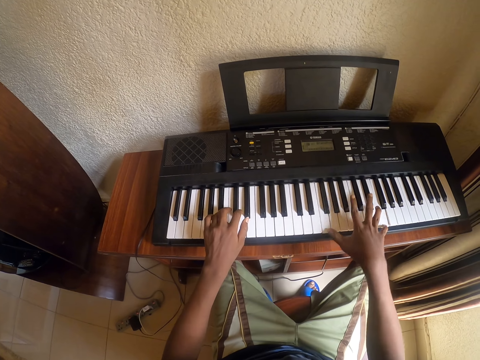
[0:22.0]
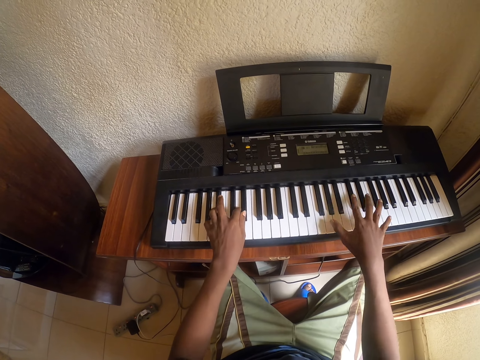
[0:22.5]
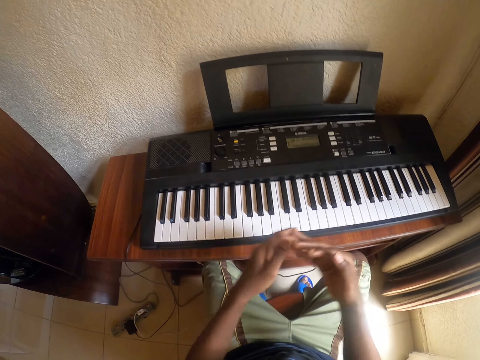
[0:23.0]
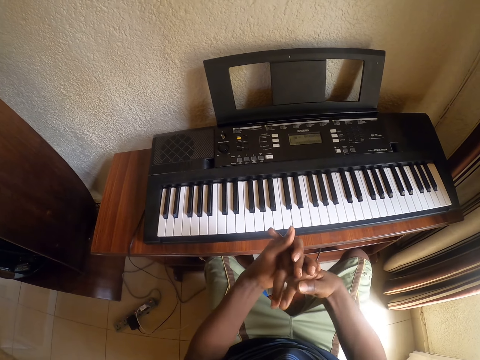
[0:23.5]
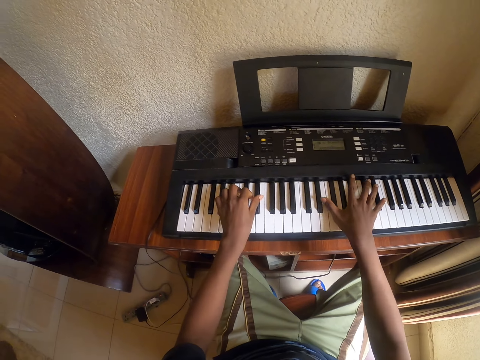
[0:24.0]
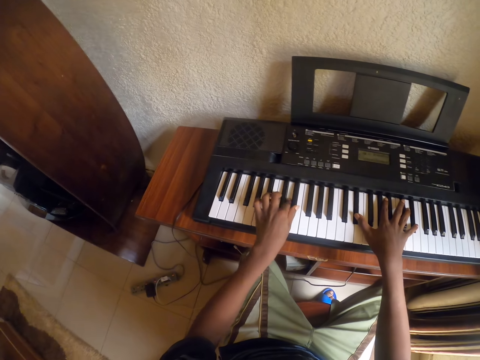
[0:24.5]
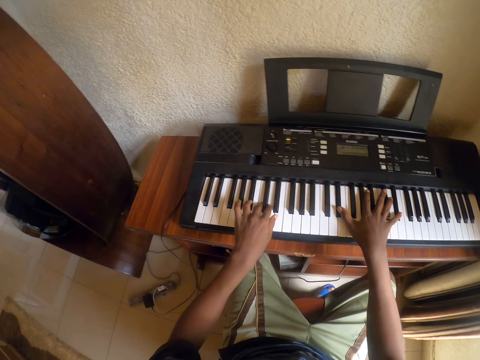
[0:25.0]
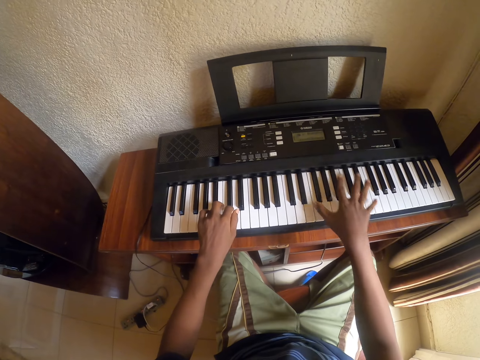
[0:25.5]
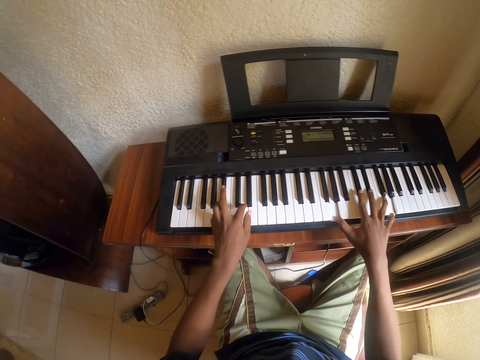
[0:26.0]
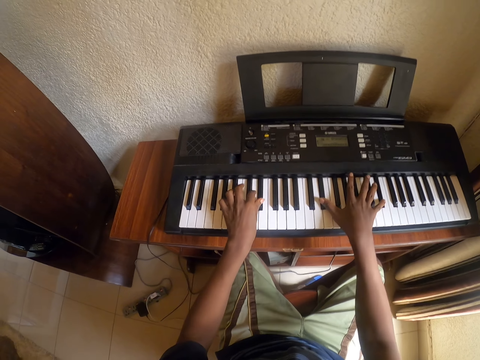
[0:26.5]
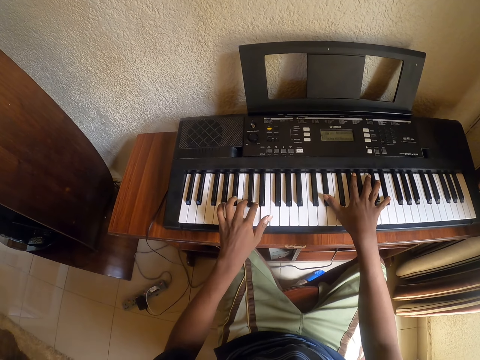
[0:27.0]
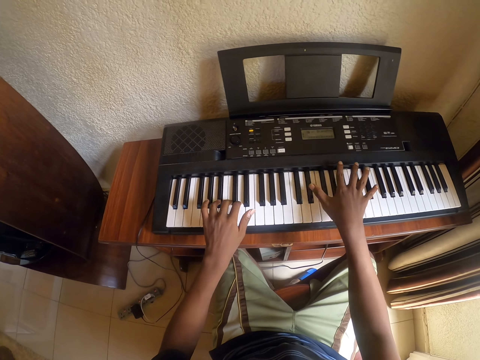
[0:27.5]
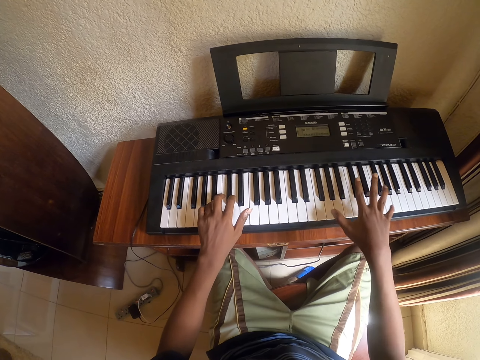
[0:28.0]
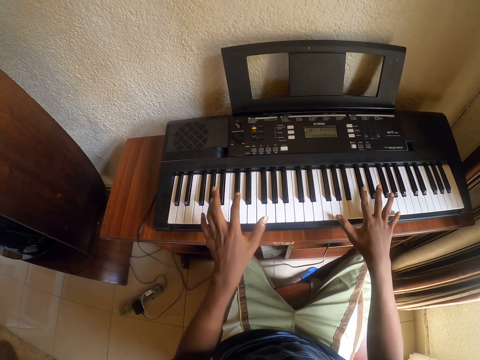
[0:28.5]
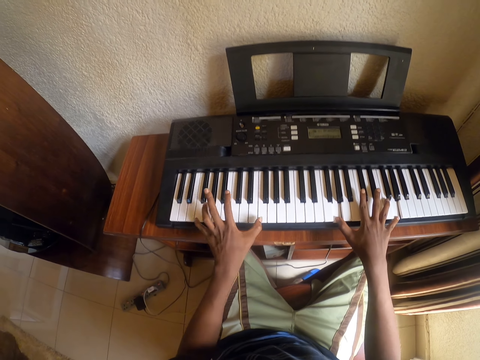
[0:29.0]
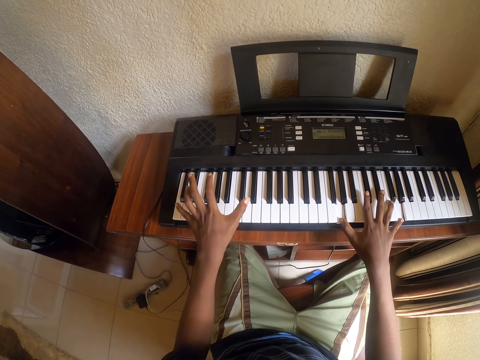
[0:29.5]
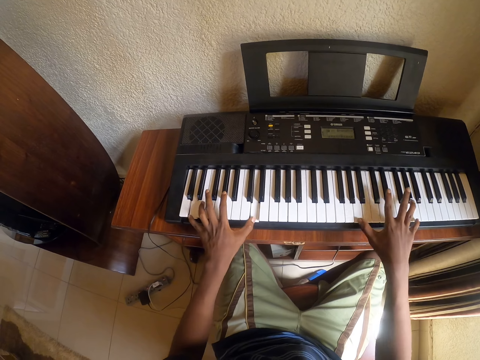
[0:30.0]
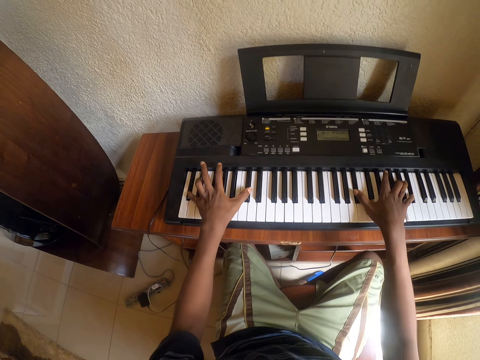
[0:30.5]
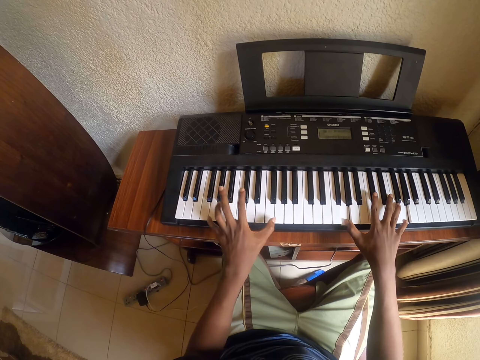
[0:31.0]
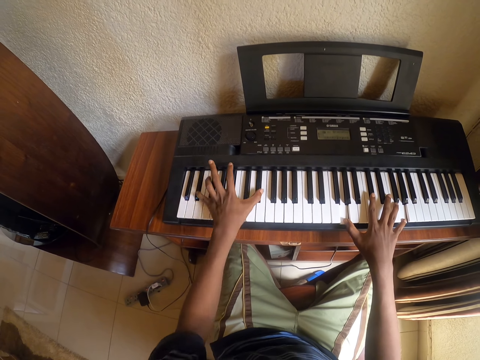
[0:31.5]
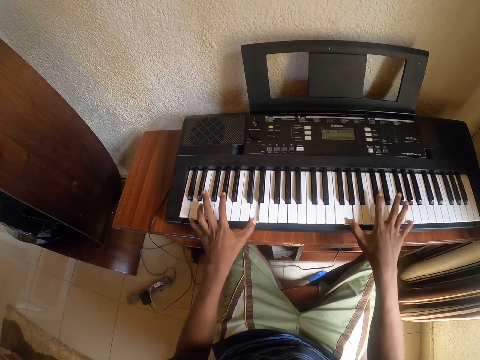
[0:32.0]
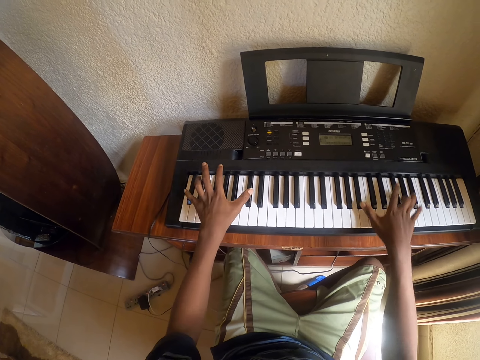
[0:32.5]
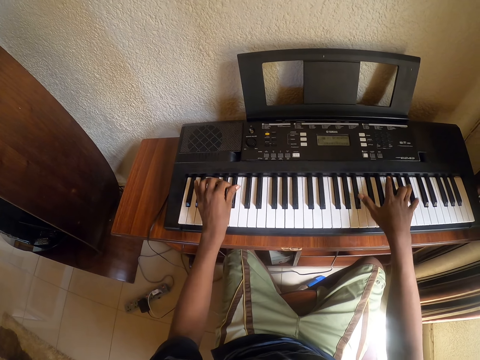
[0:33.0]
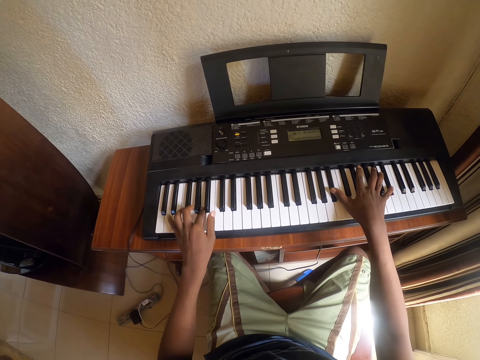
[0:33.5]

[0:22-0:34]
The camera wearer stretches fingers. They hold hands together. They play a piano.

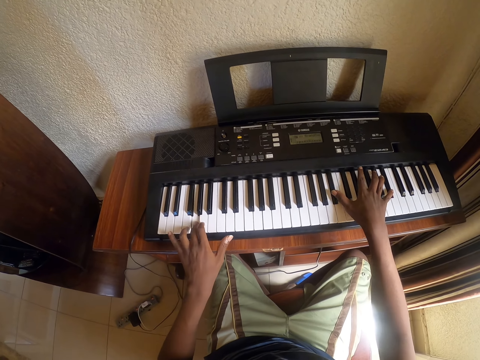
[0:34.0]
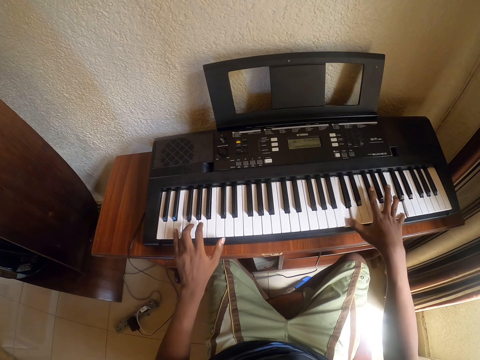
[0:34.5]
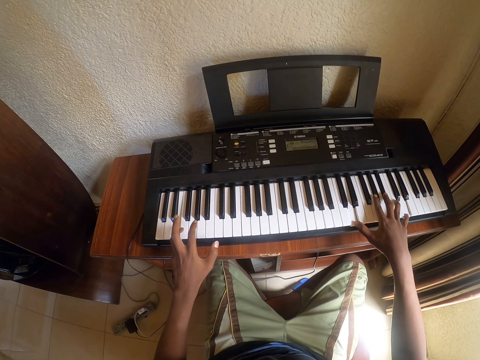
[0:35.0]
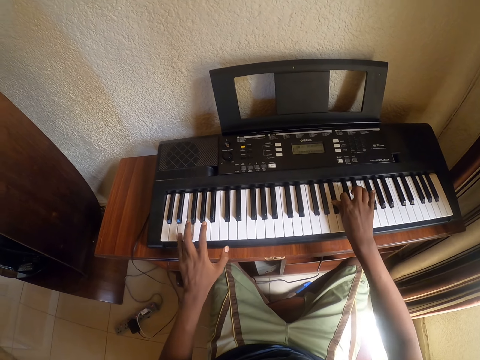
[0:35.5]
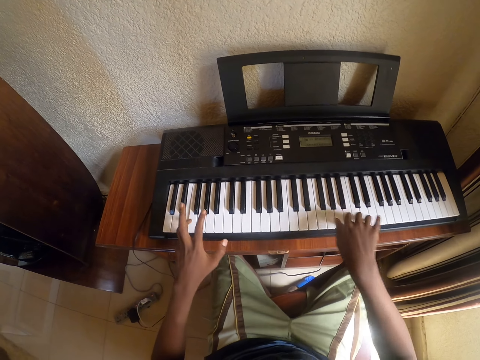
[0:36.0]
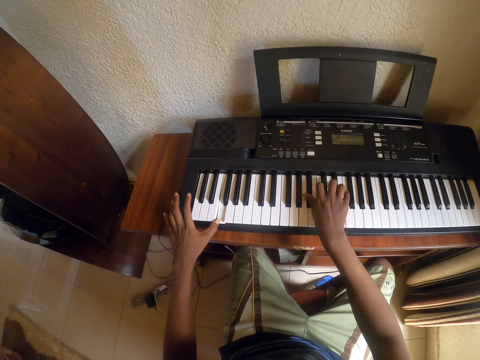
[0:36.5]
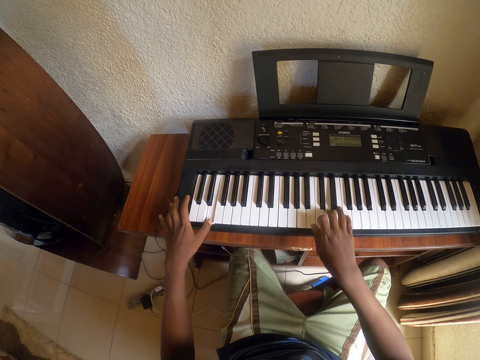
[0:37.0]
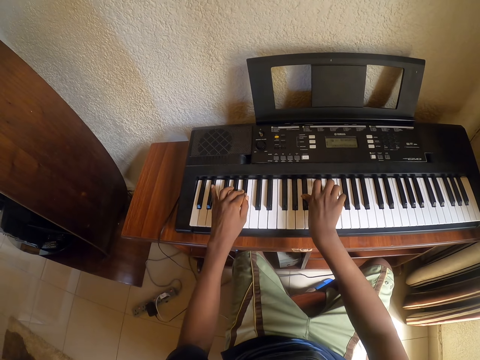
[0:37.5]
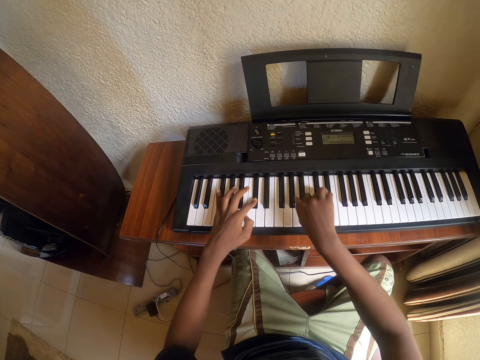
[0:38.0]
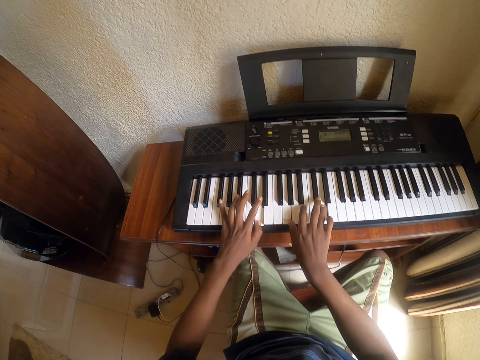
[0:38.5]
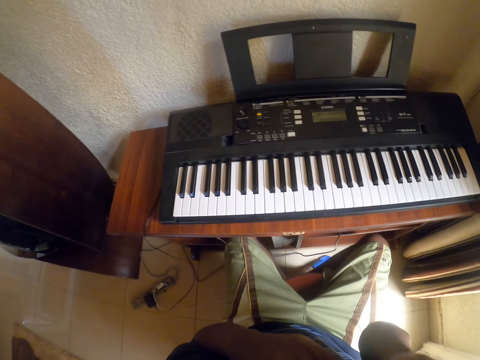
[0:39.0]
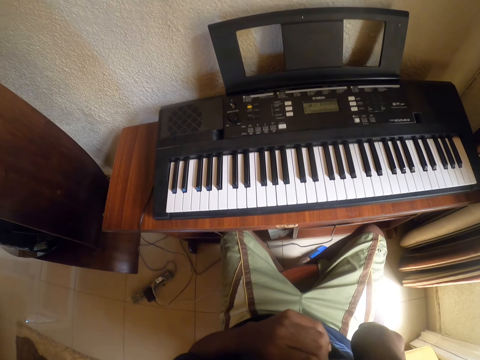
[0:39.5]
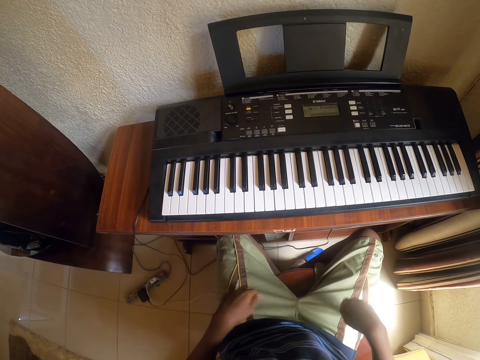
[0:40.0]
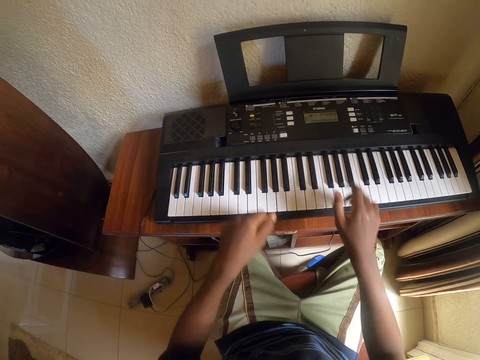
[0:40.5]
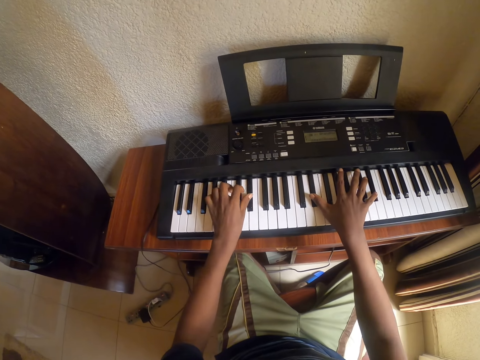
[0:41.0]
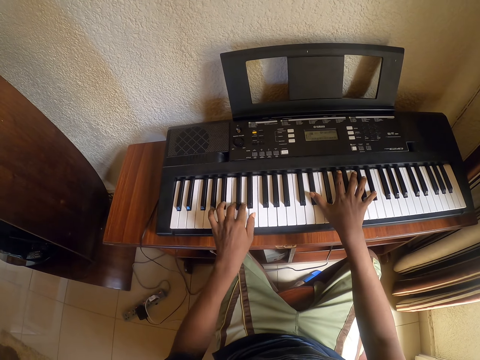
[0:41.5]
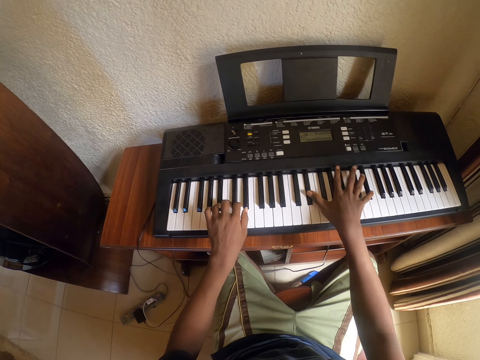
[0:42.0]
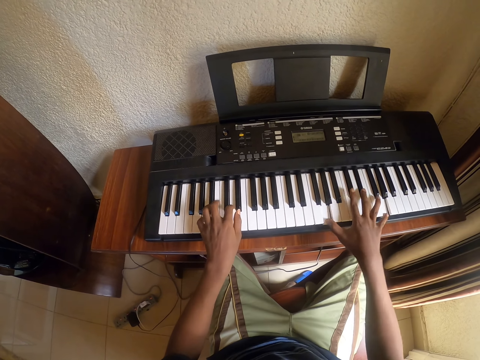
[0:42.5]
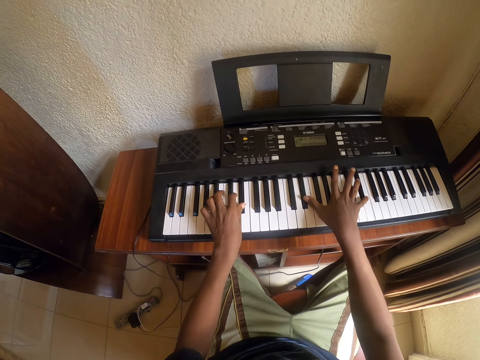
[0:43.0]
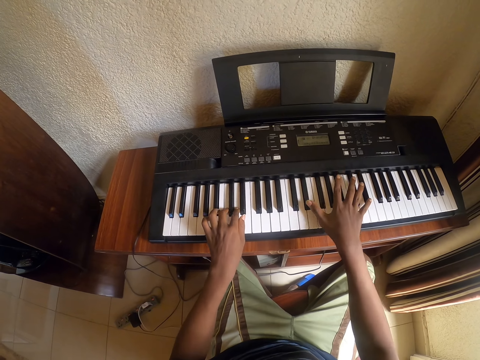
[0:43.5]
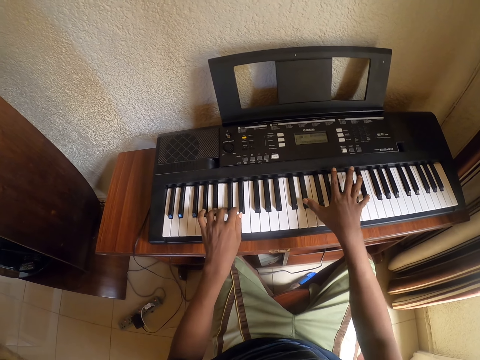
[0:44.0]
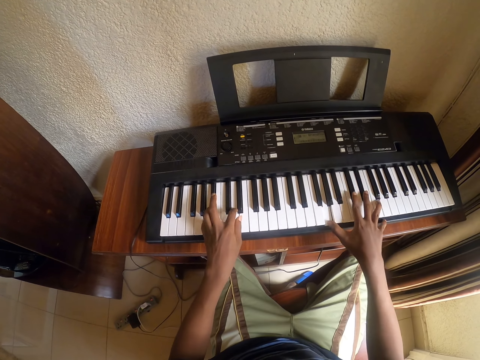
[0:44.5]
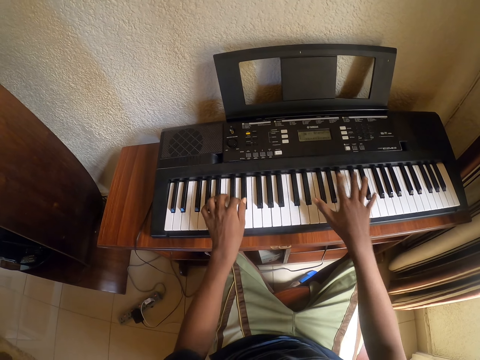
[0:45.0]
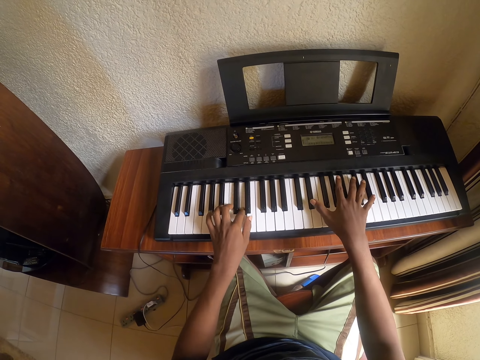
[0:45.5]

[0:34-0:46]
The camera wearer touches something. They lift hands. They hold on the laps. They play a piano.
